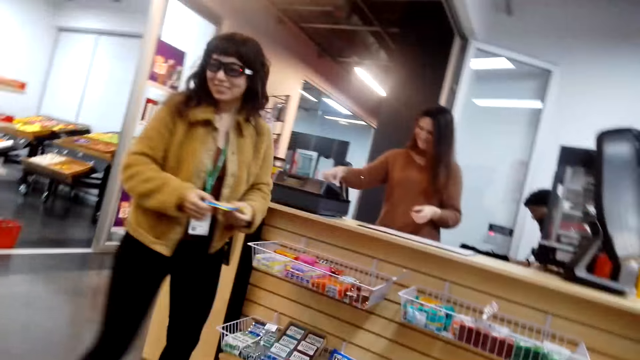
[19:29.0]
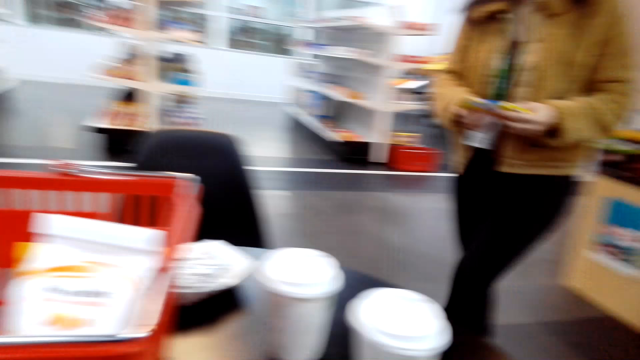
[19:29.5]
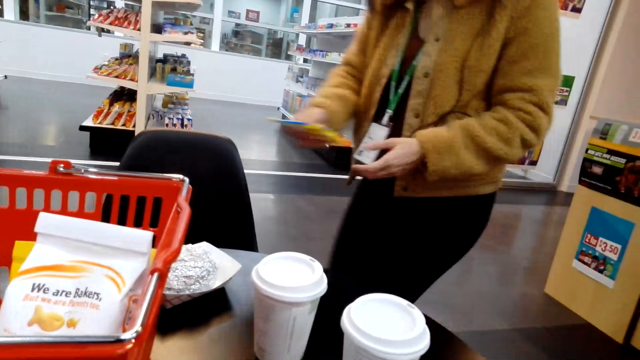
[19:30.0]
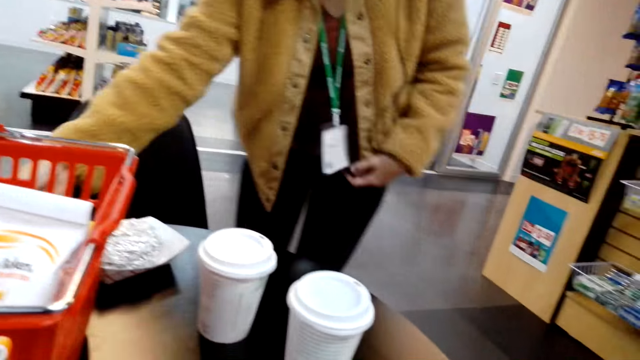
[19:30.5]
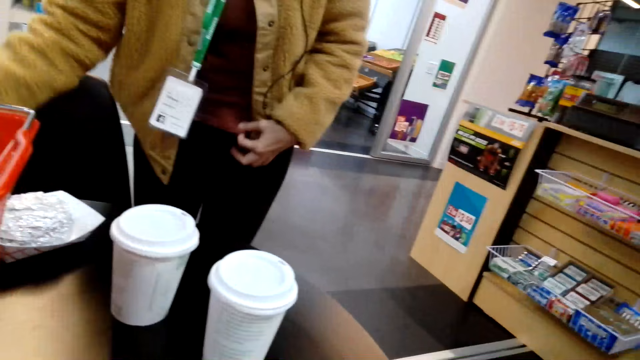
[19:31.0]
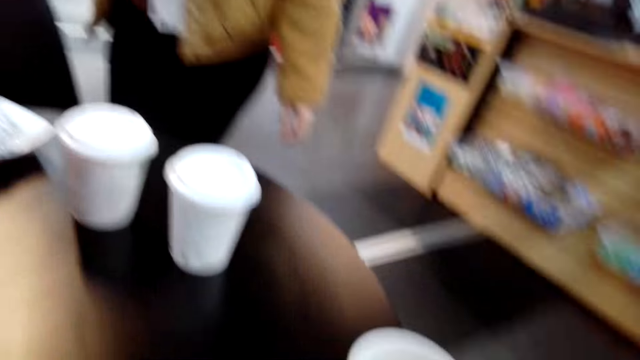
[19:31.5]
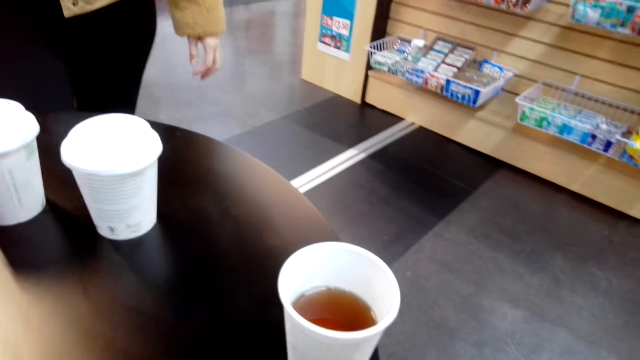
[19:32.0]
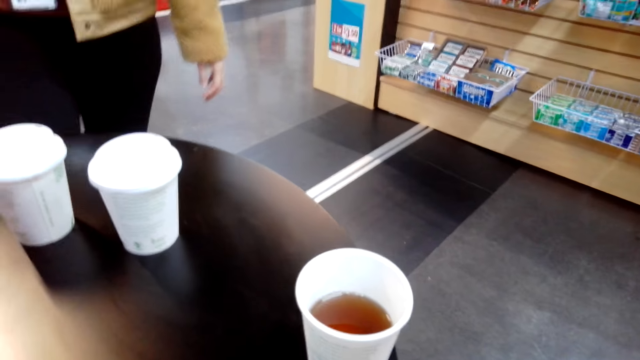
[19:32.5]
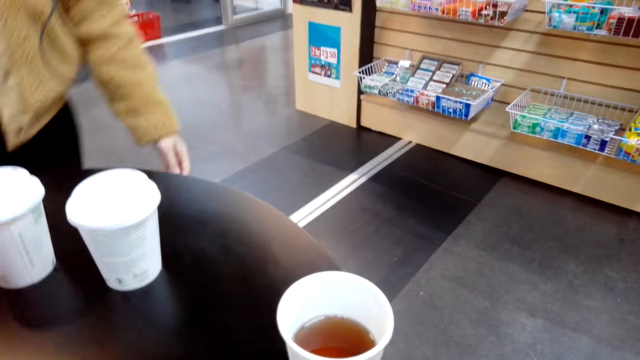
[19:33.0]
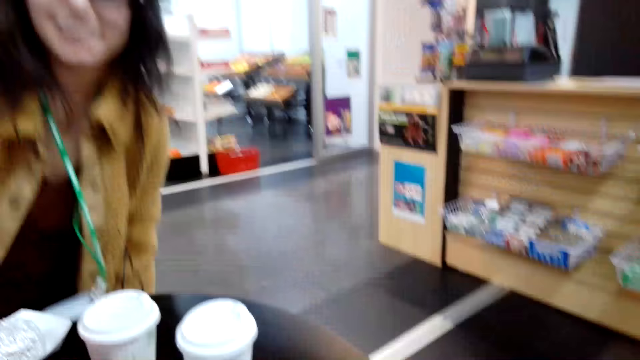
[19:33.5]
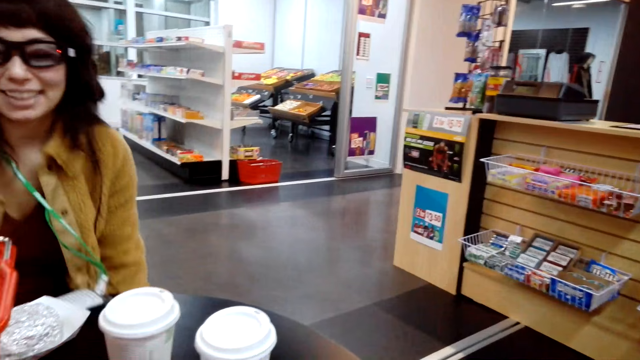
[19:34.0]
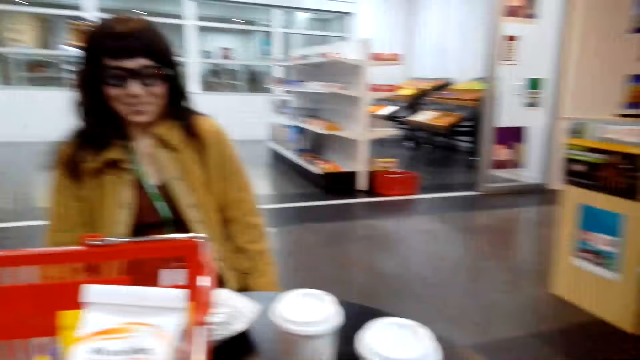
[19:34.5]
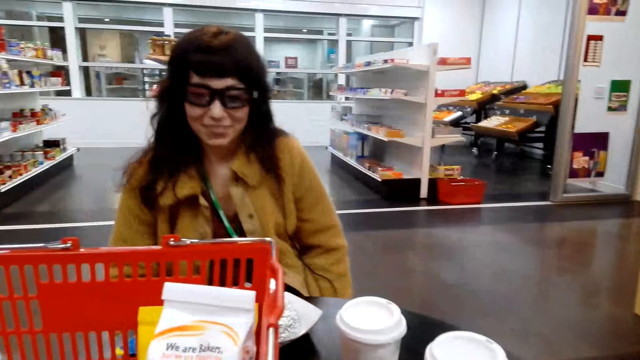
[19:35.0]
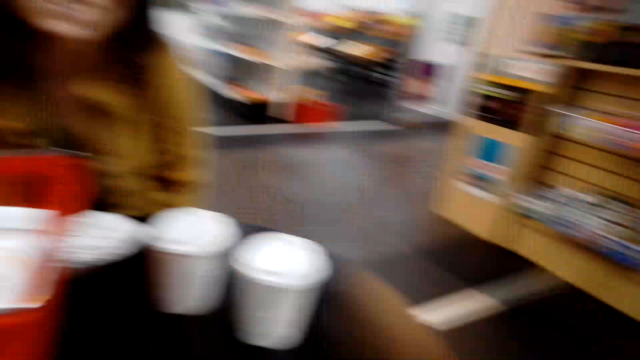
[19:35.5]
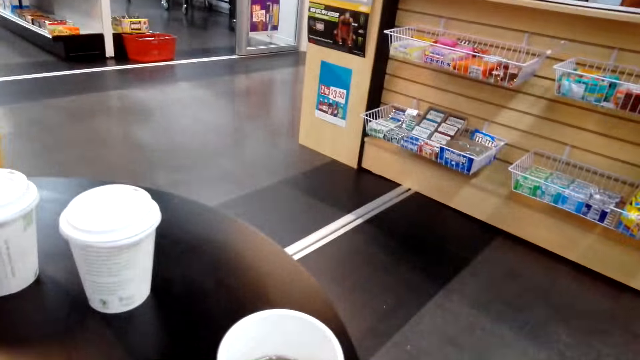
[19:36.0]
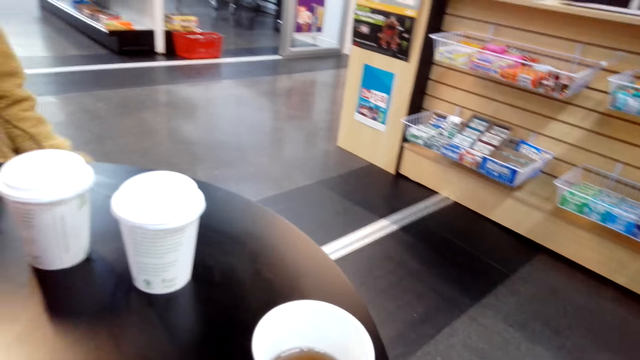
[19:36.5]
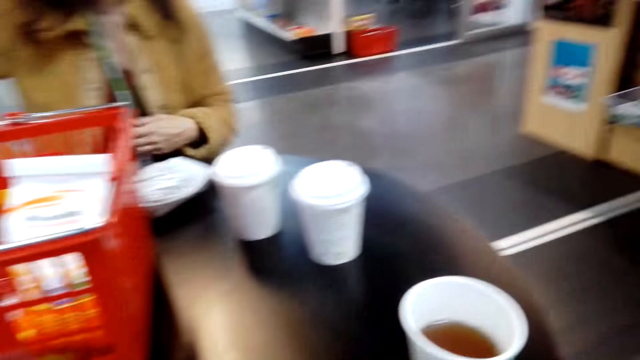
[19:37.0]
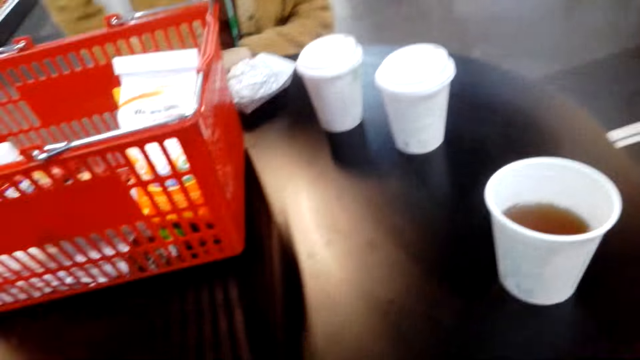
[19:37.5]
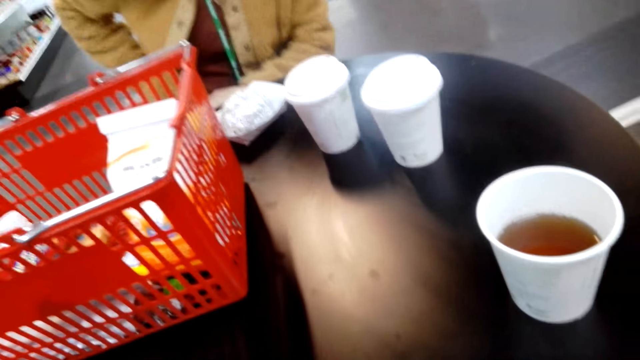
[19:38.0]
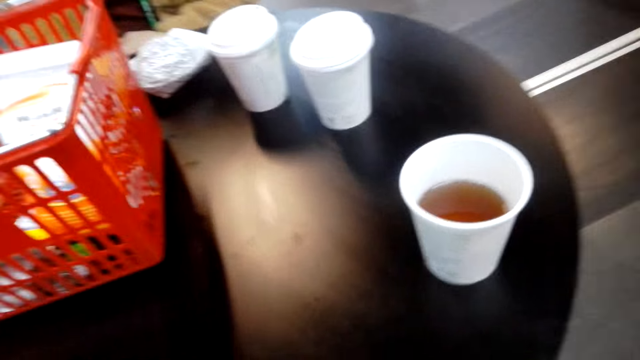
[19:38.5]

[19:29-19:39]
A lady walks in the supermarket. The lady puts a card on the table. The camera wearer looks around.

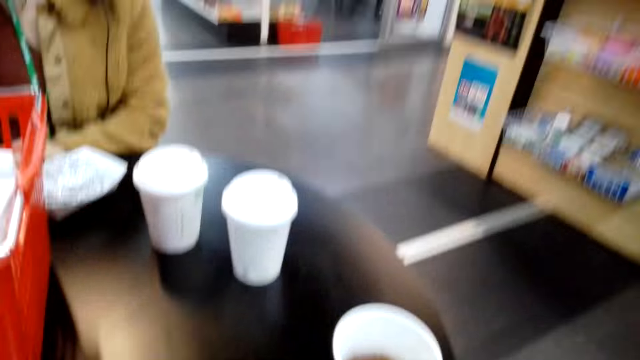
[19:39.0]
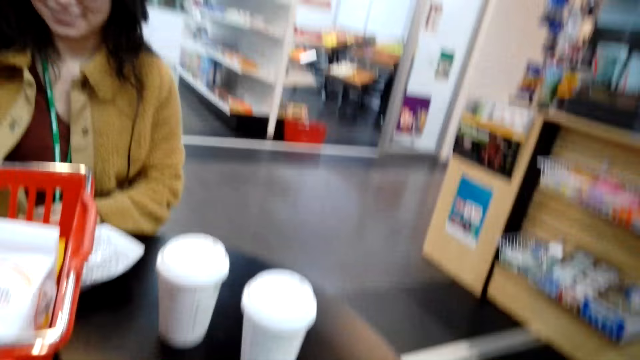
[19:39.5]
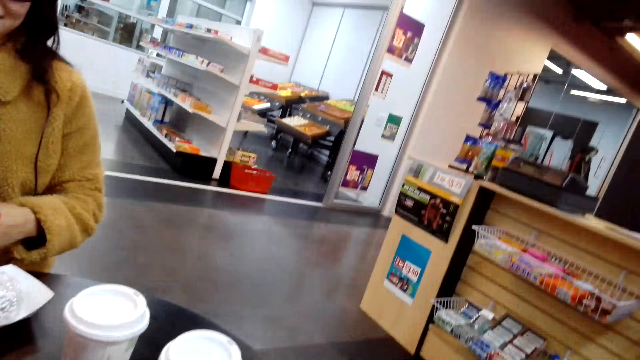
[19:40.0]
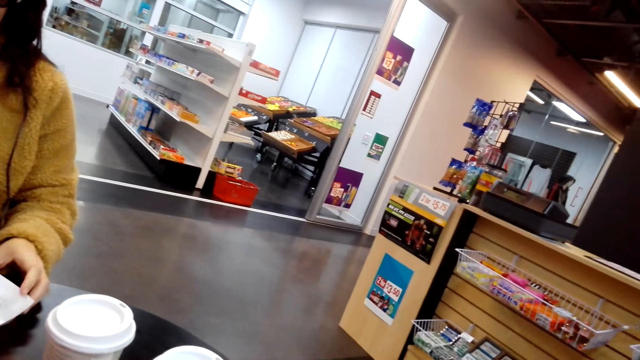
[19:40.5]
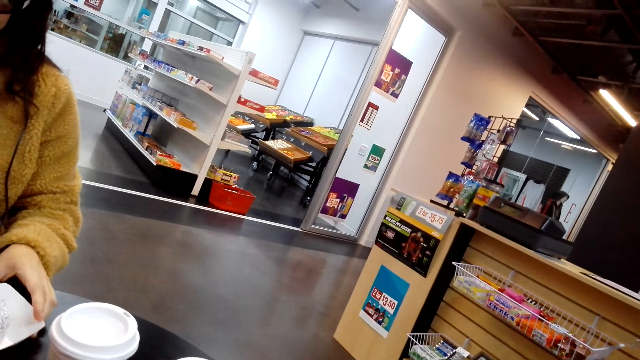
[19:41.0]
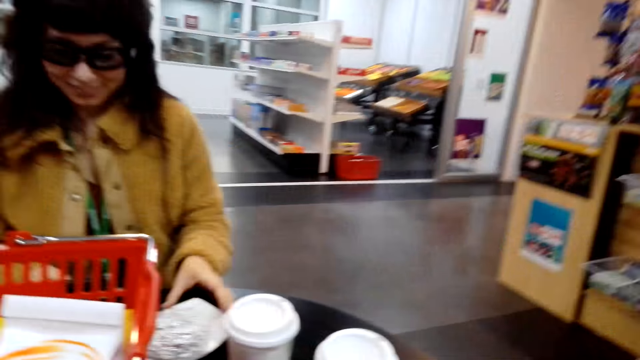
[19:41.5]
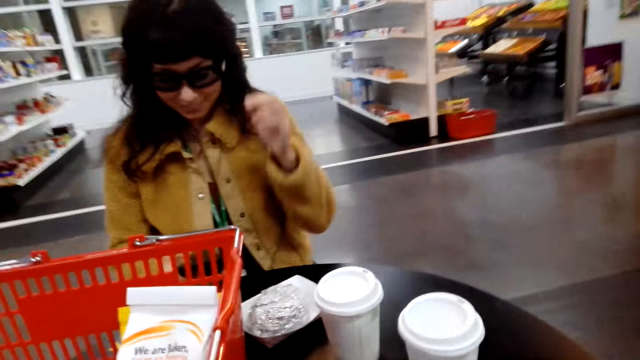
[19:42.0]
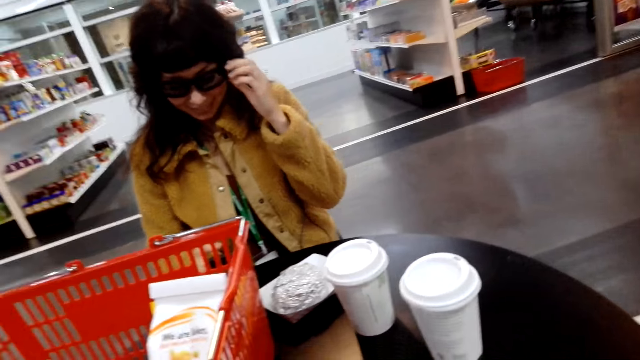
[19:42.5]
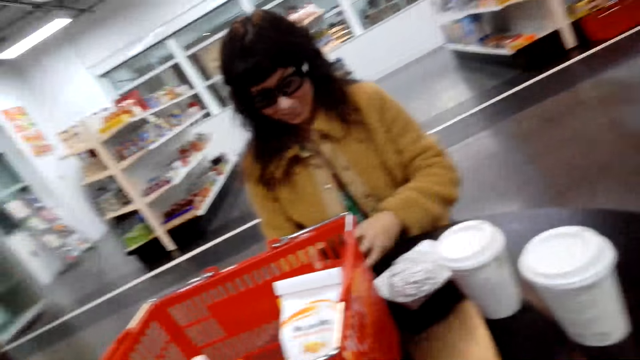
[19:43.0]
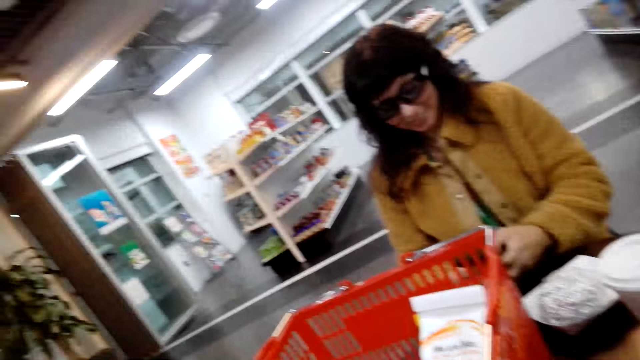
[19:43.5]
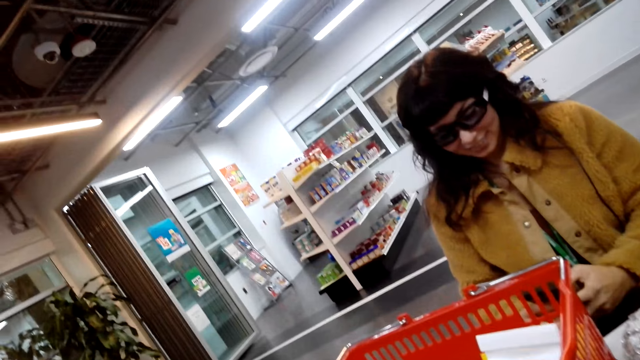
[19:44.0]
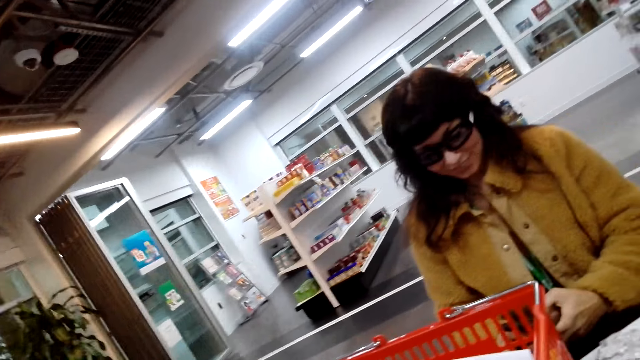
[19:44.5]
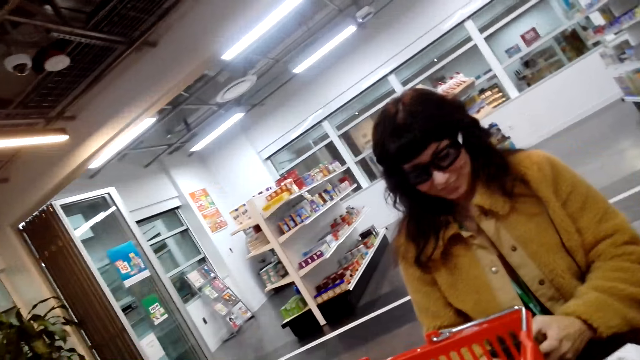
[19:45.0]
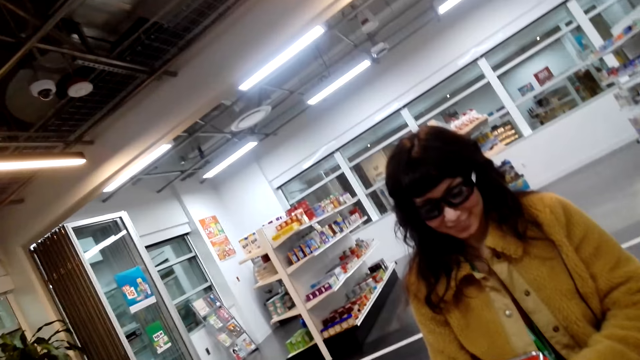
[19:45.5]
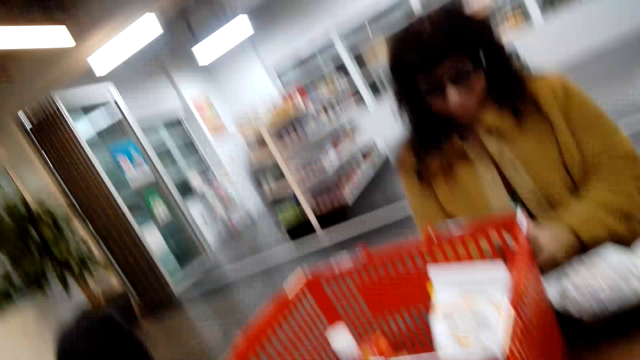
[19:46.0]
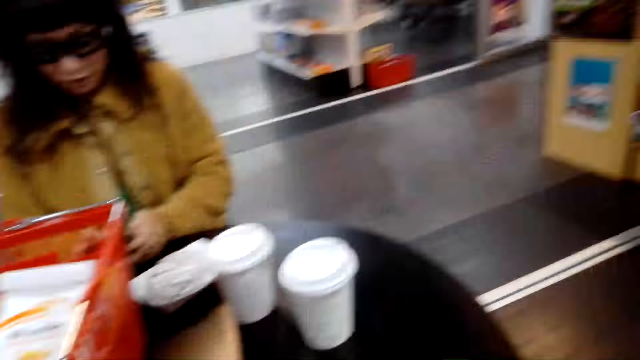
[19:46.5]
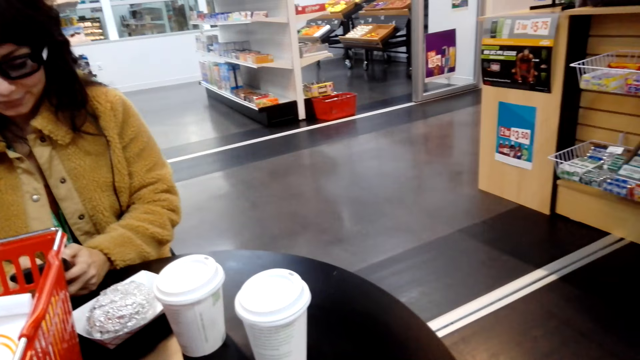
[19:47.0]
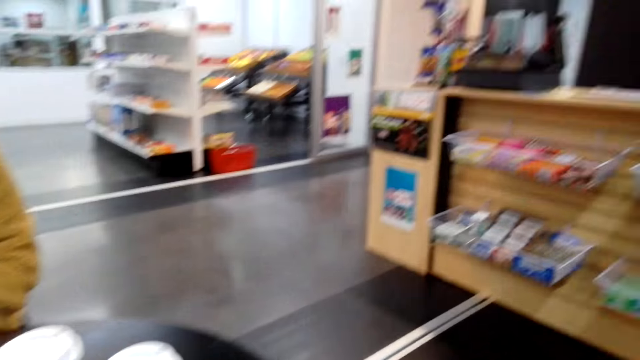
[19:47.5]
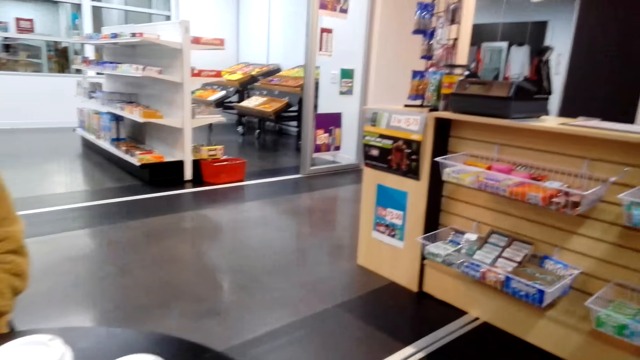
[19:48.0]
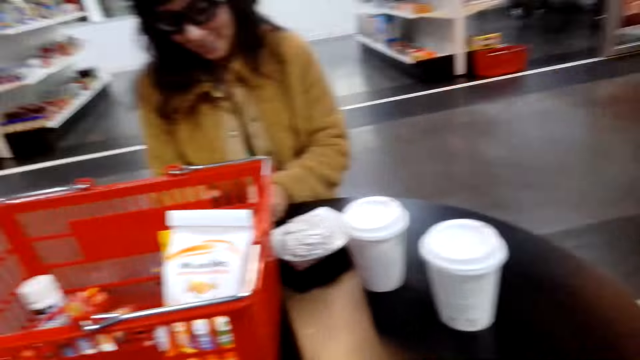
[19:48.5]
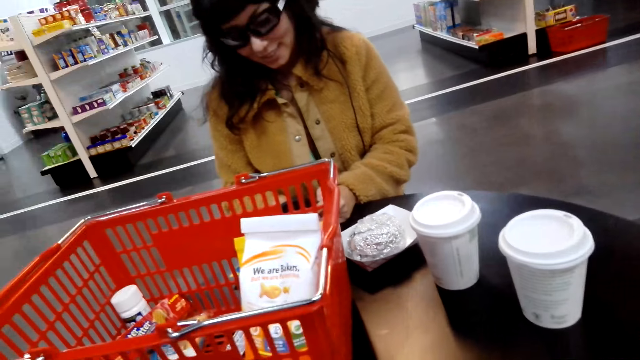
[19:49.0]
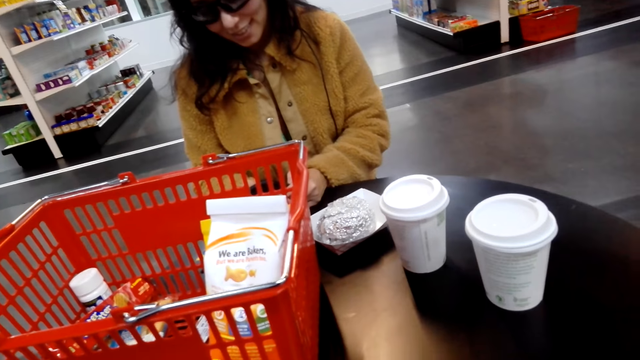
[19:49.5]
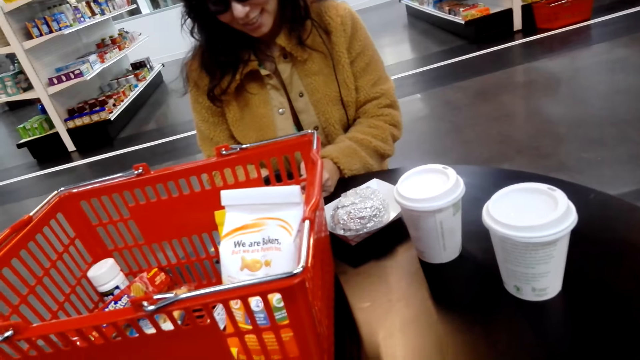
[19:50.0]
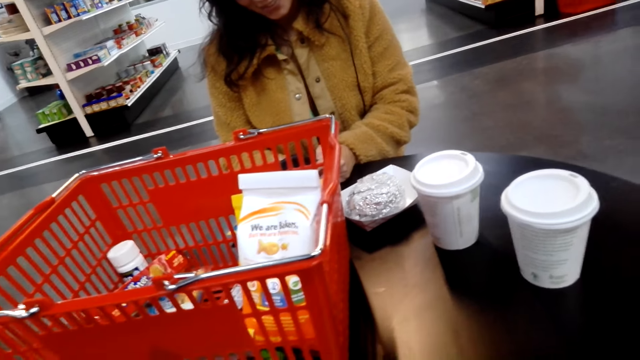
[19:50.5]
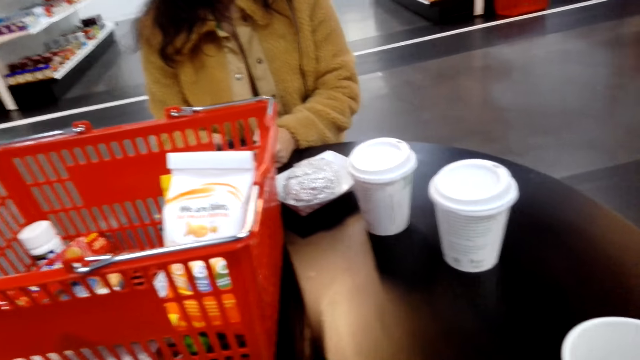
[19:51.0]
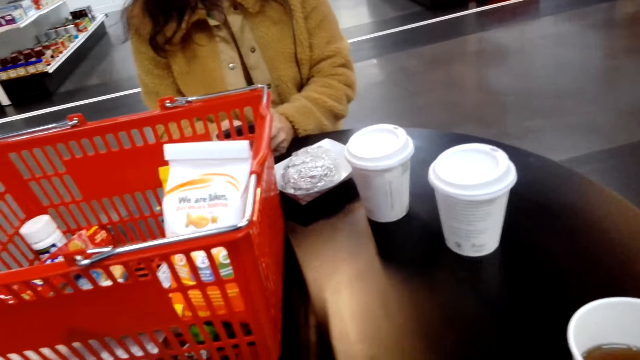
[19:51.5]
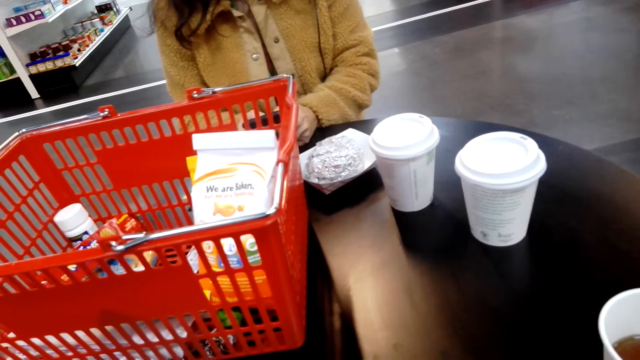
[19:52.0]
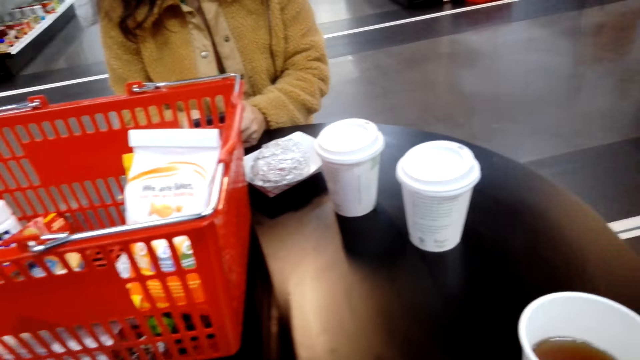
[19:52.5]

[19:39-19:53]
A lady pushes a tin on the table. The lady uses the phone. The camera wearer looks around the store.
